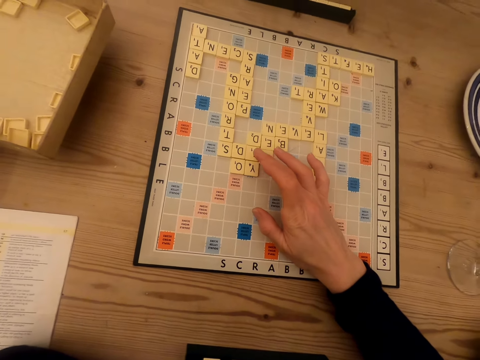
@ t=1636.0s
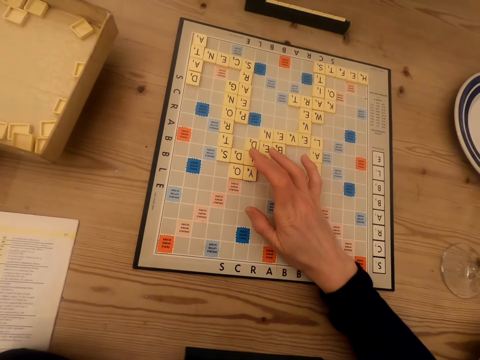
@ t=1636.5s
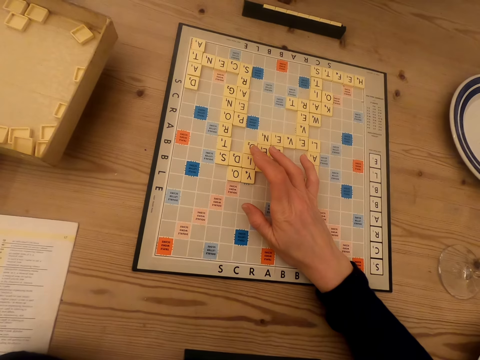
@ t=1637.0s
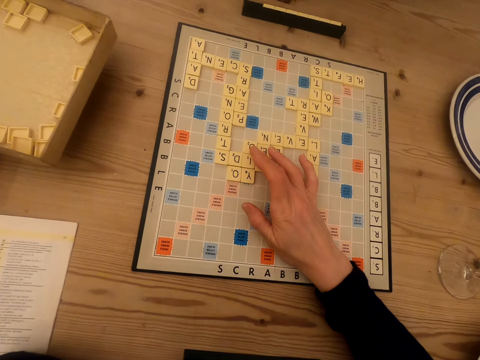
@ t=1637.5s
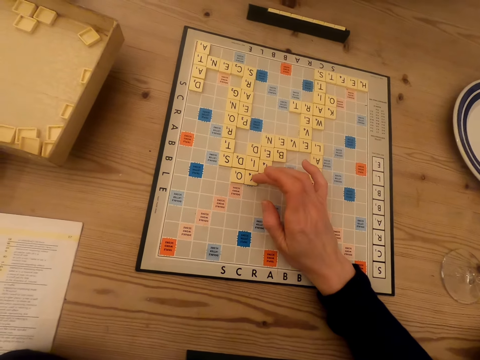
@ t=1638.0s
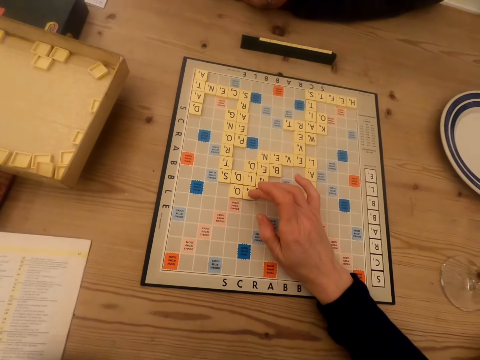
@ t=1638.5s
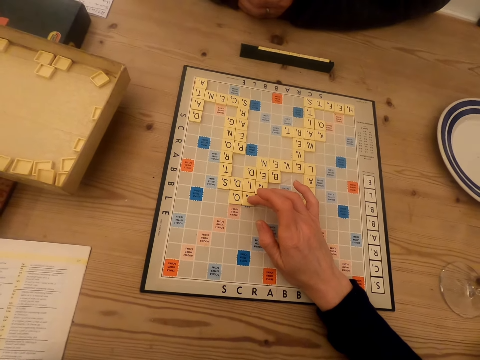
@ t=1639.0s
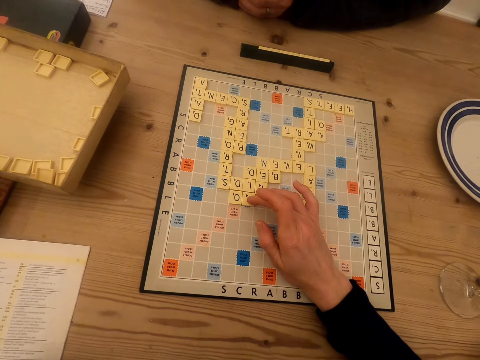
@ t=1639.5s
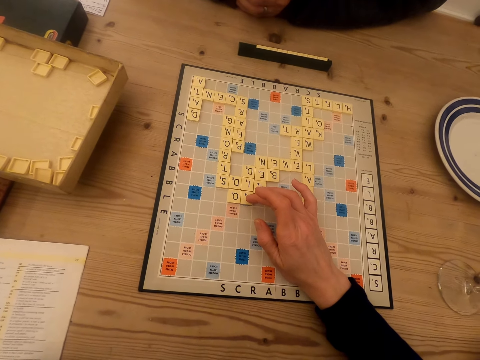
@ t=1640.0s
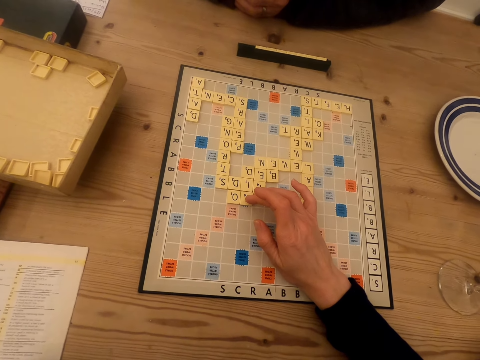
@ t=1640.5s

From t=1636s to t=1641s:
The camera wearer touches the tiles. They count.

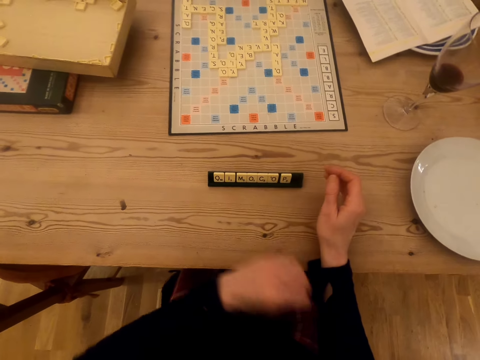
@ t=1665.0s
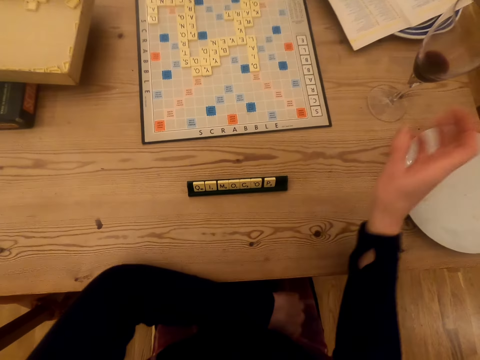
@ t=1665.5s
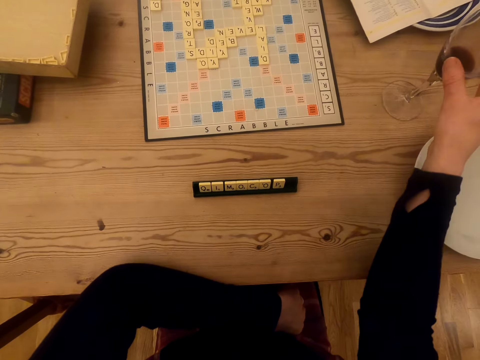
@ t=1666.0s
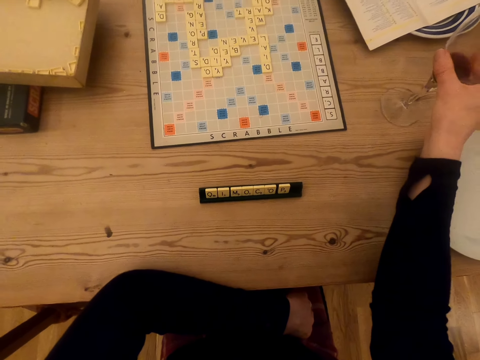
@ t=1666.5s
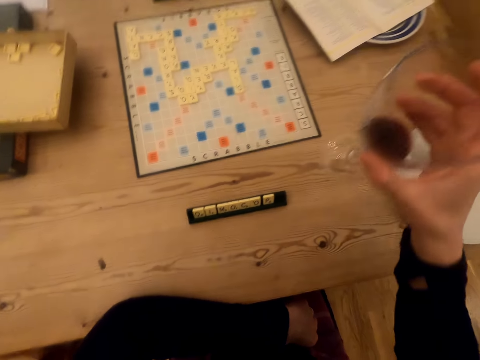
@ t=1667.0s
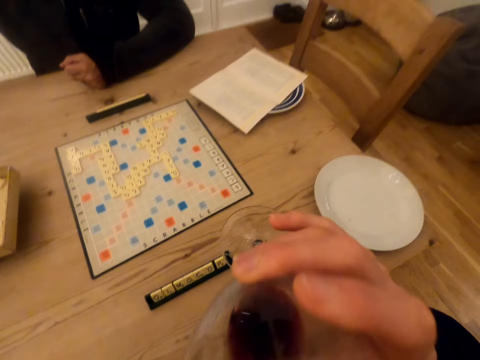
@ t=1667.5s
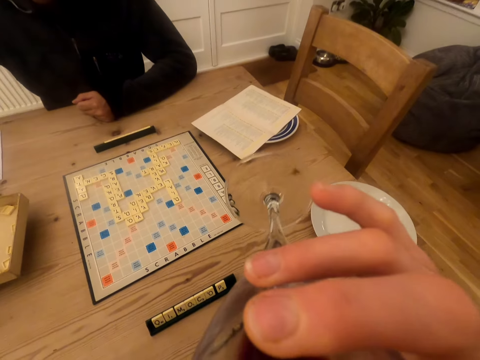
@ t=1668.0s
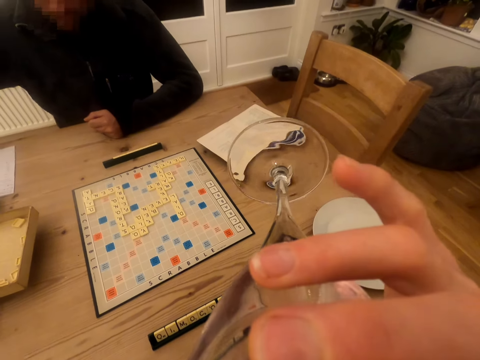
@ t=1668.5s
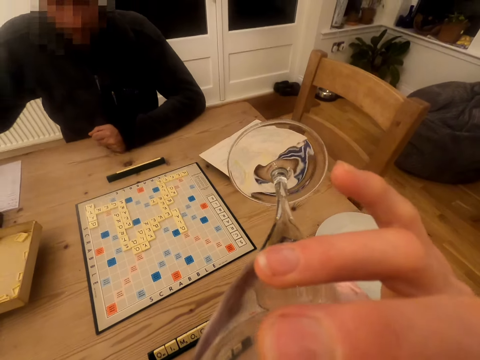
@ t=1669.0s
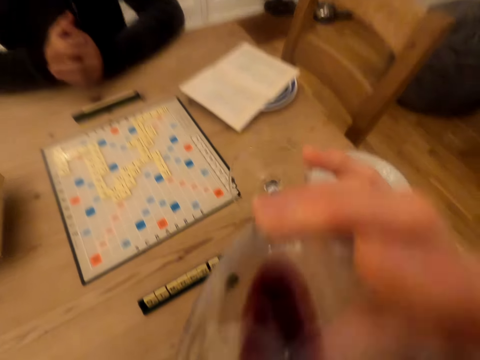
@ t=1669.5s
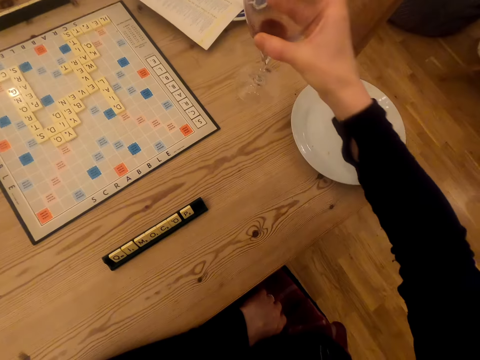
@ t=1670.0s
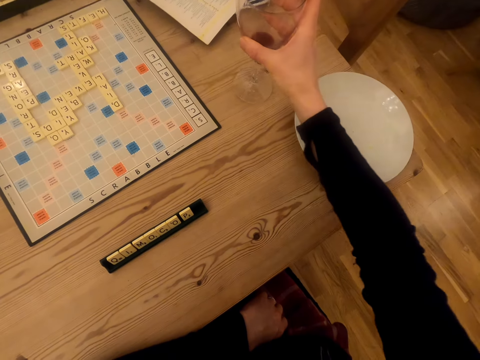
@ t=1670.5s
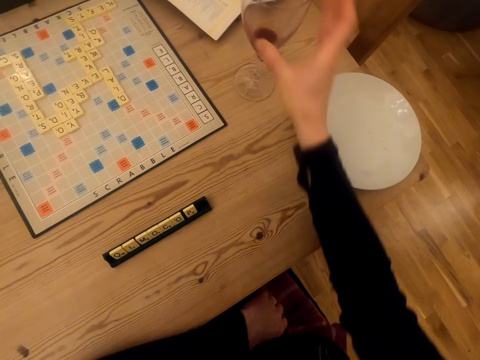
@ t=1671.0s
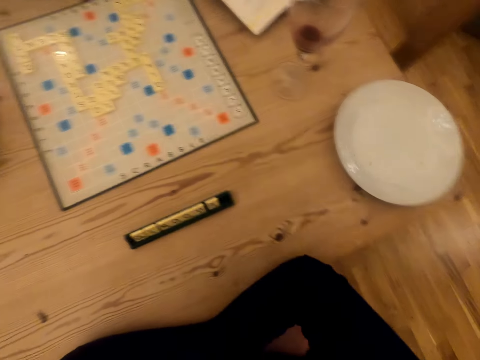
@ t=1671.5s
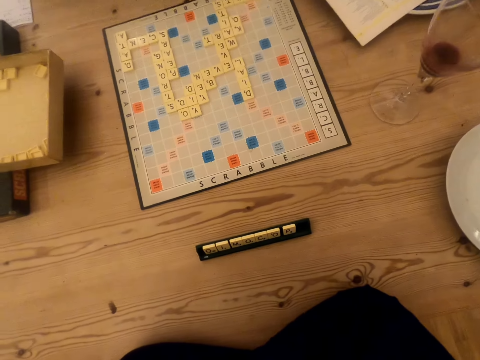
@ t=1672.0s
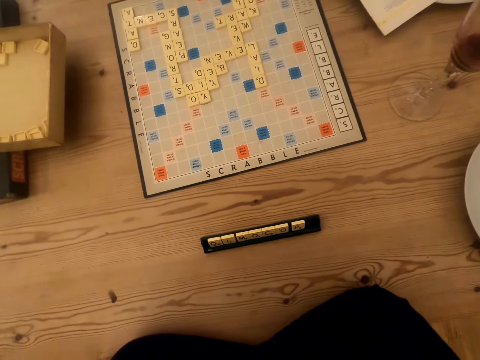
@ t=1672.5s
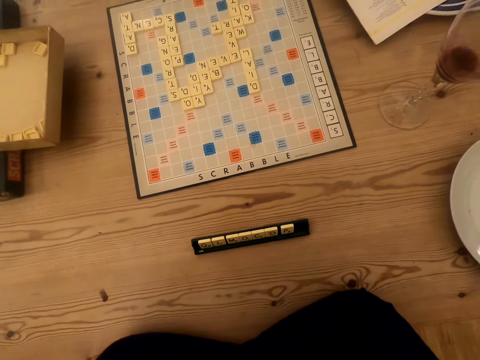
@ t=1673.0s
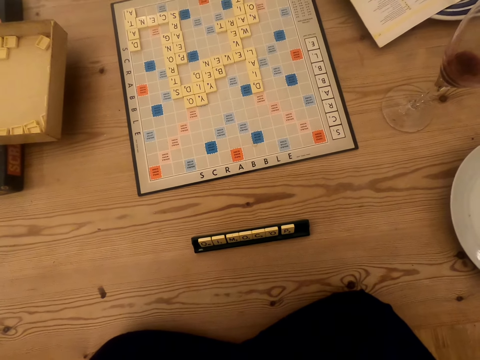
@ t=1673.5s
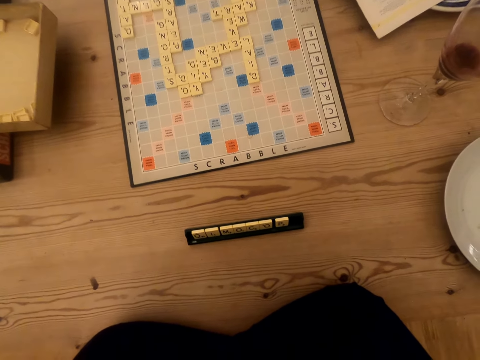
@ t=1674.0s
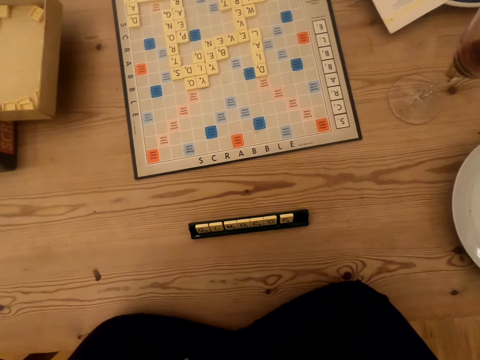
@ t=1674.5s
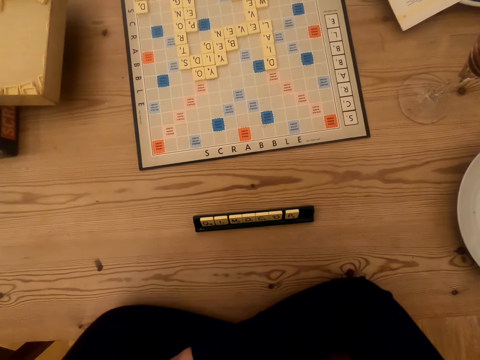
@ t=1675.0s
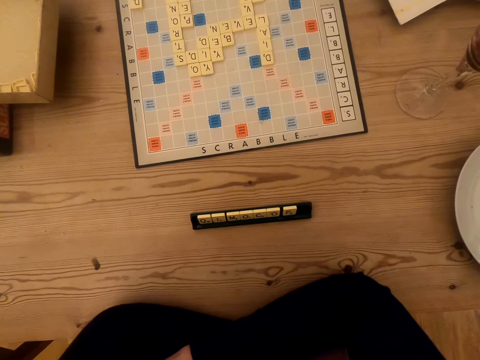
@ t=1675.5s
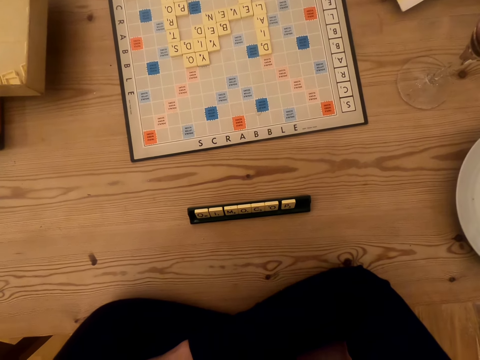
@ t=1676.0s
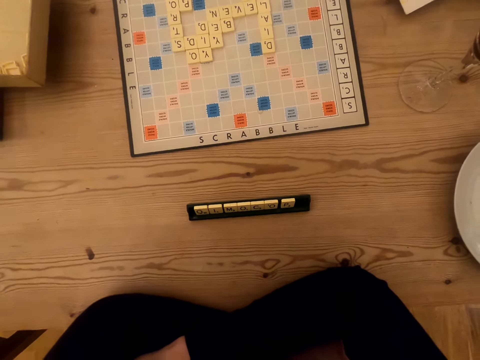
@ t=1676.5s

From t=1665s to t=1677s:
The camera wearer picks up the glass of wine. They drink the wine. They put the glass of wine on the table. They look at the scrabble board.

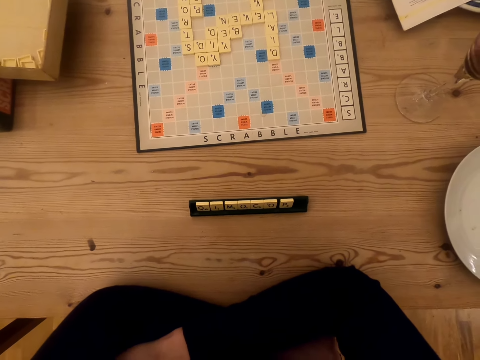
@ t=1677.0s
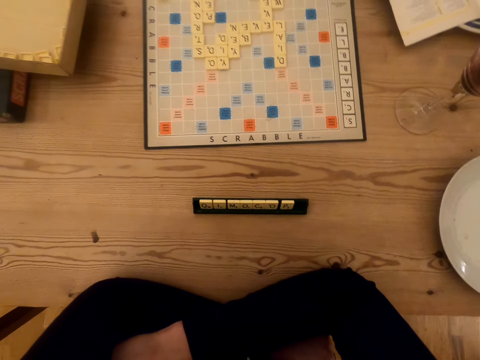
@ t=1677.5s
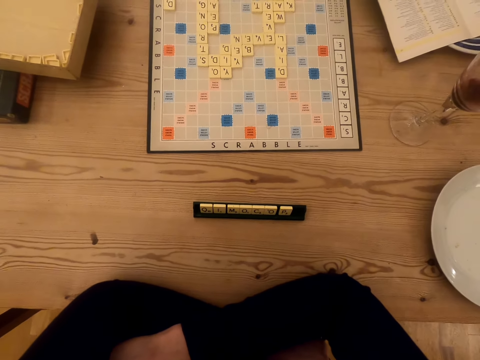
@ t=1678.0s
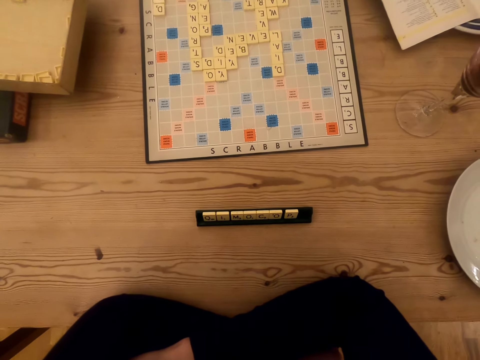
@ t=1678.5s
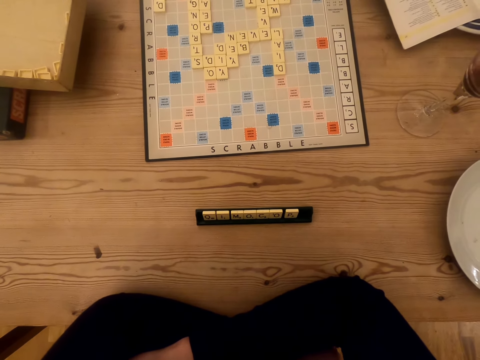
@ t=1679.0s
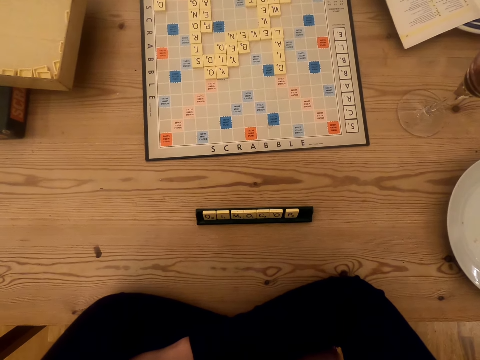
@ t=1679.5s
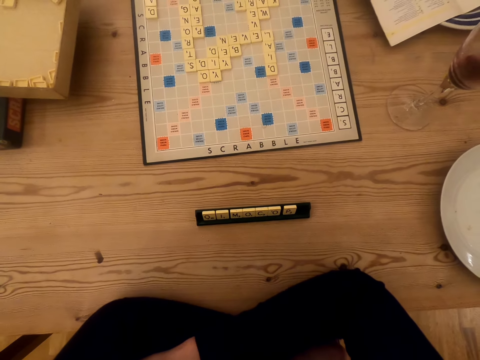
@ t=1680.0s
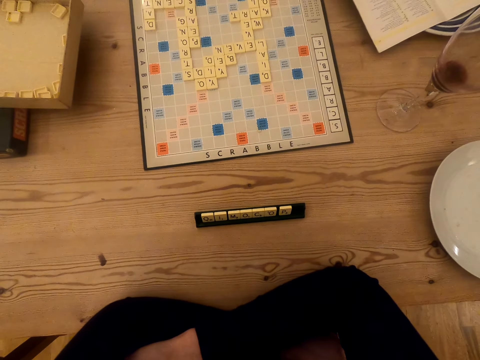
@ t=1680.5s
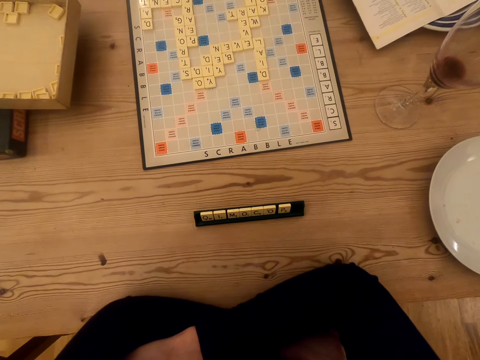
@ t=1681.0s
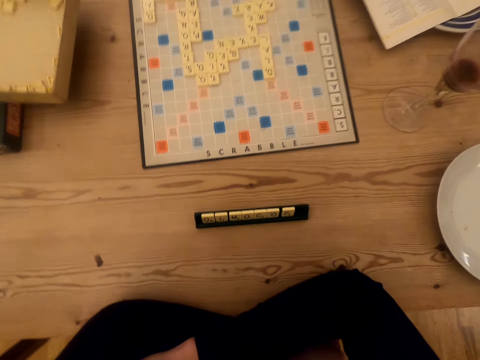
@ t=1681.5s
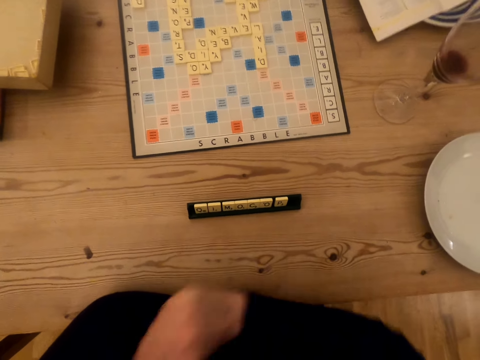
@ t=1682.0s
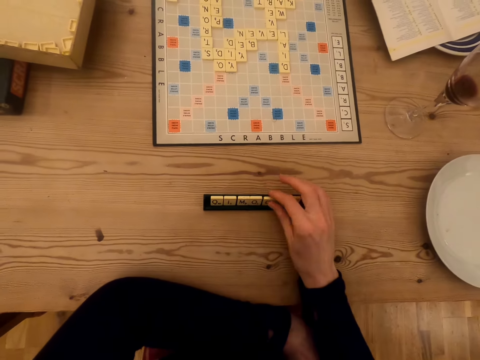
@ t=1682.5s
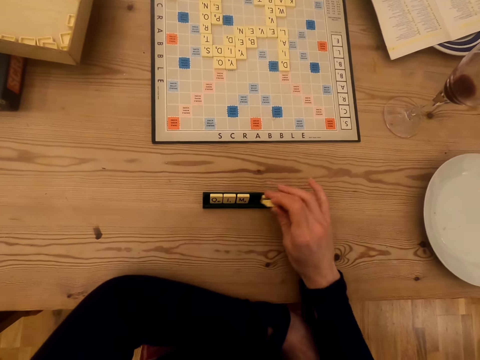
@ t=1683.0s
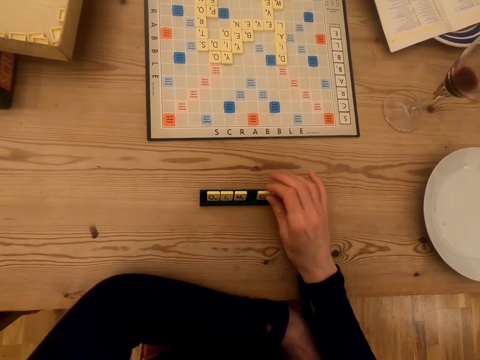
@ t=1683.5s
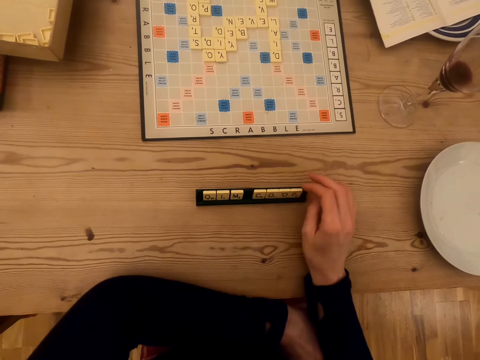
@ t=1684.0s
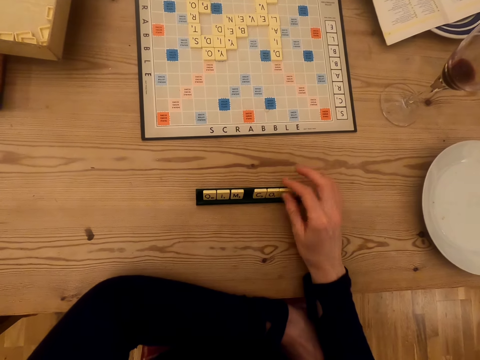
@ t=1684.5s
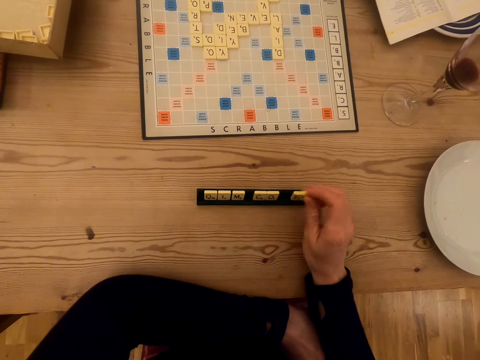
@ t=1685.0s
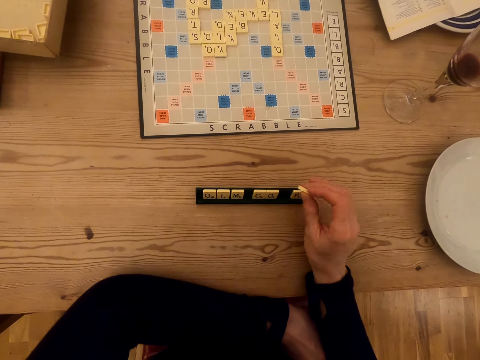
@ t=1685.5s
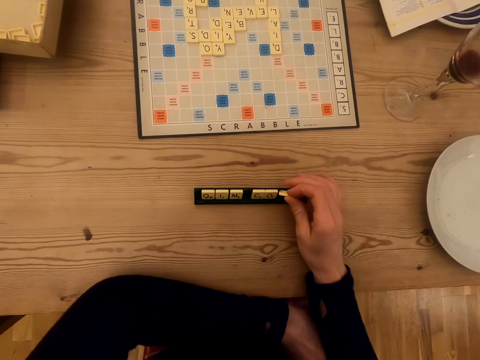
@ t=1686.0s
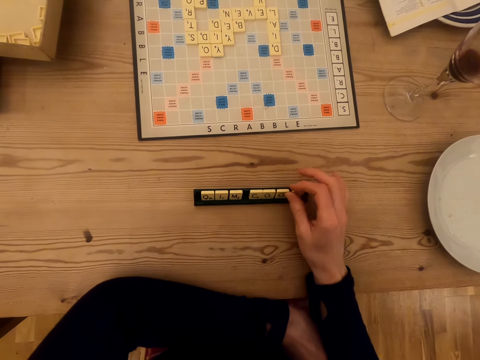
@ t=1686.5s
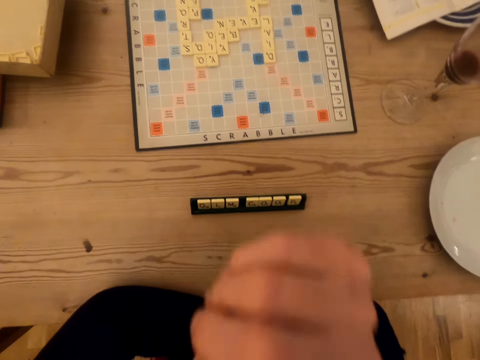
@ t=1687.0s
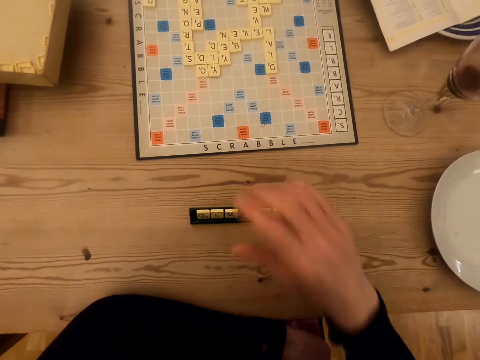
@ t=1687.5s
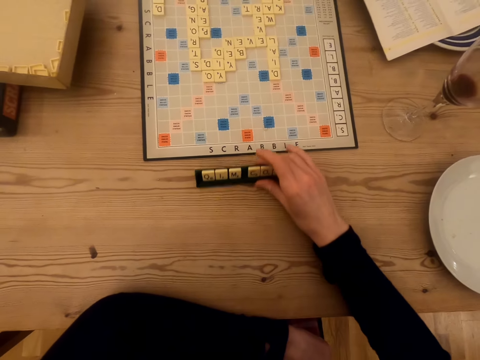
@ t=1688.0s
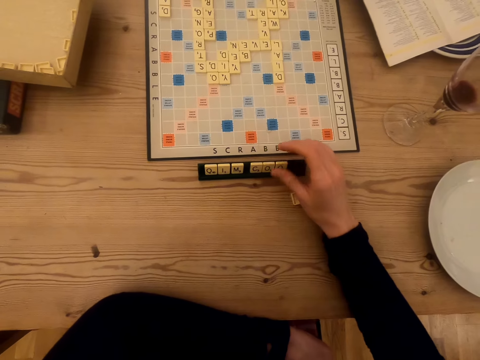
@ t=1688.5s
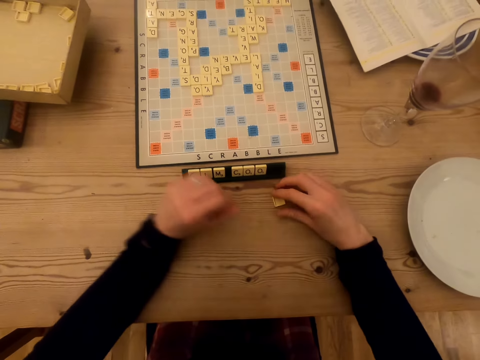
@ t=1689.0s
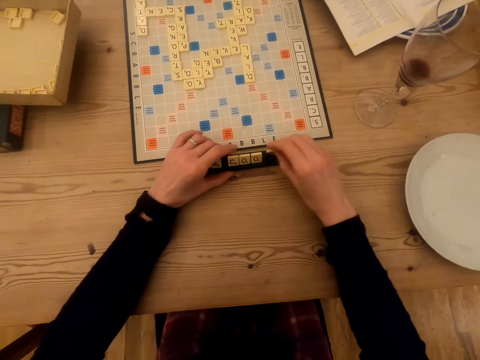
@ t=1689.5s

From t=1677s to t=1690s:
The camera wearer plays the scrabble game. They arrange the tiles on the chalkboard tile place card holders. They lift the right hand up. They push the chalkboard tile place card holders. They push the wood scrabble tile. They pick up the tile on the table. They touch the chalkboard tile place card holders.
